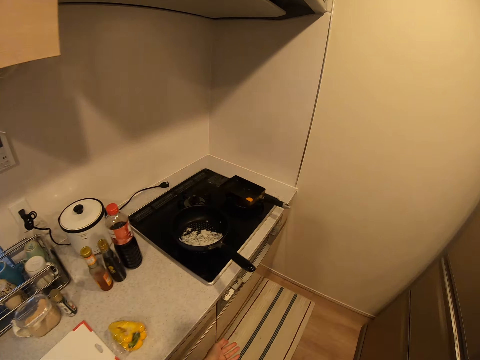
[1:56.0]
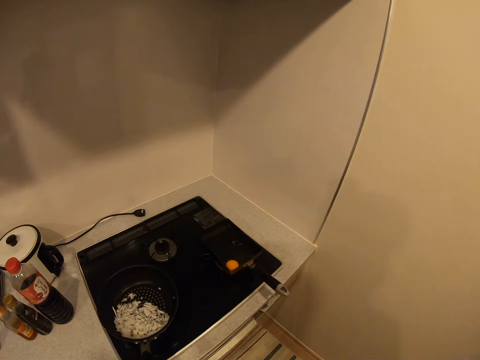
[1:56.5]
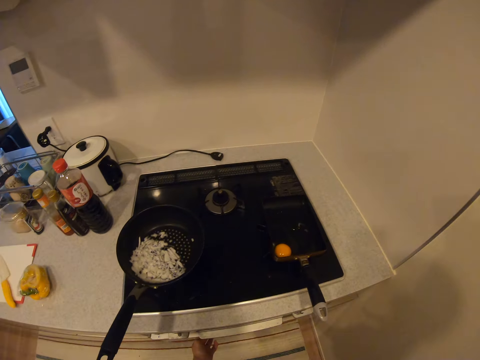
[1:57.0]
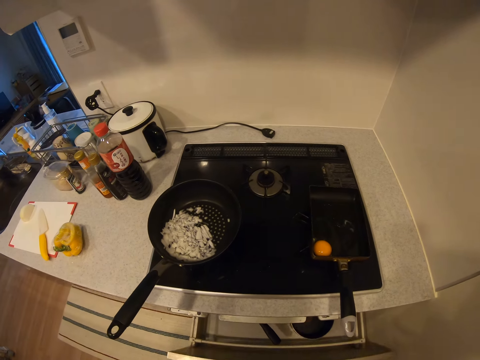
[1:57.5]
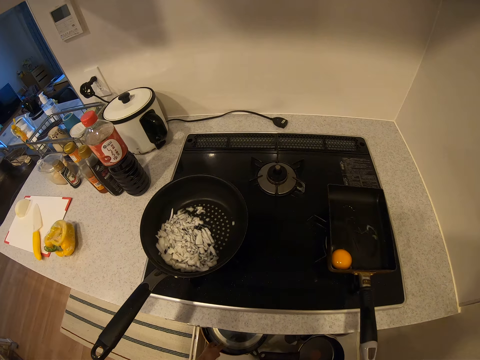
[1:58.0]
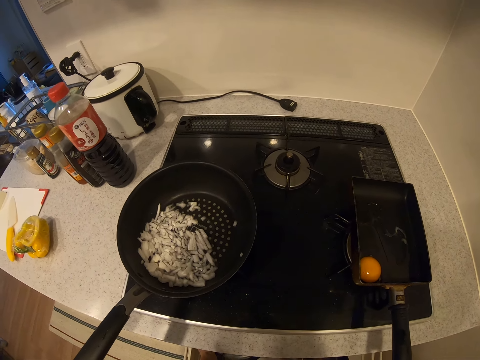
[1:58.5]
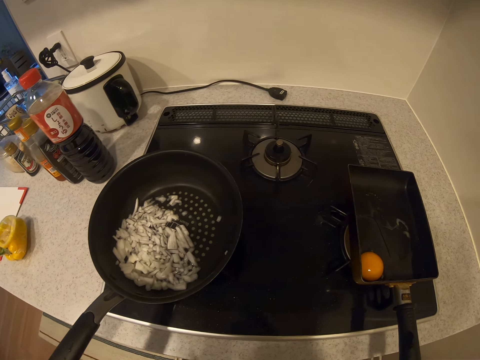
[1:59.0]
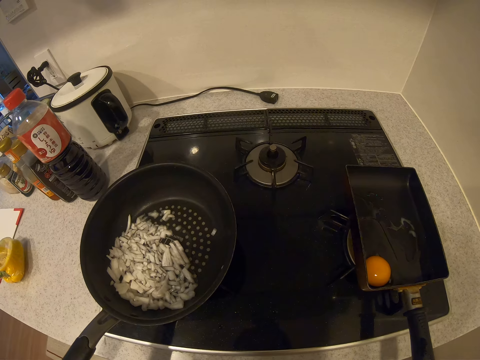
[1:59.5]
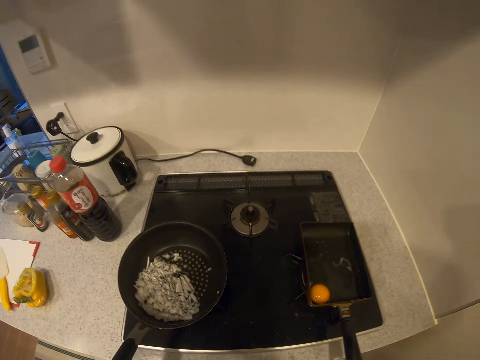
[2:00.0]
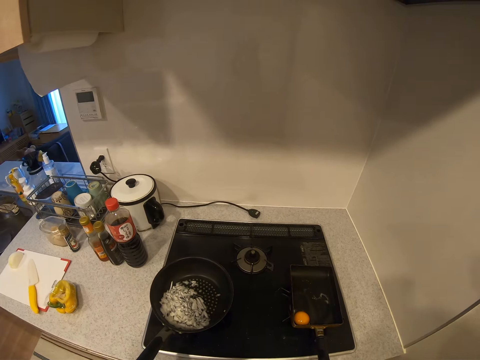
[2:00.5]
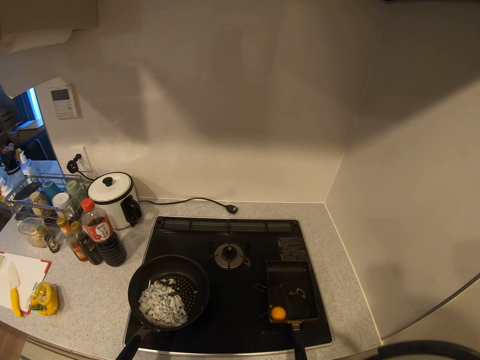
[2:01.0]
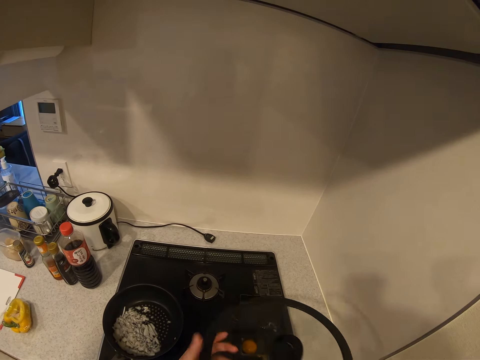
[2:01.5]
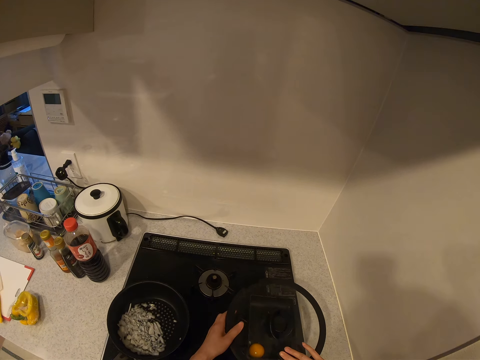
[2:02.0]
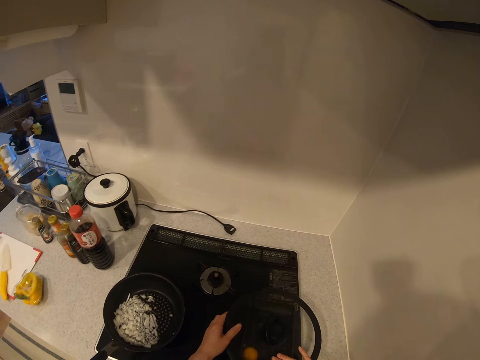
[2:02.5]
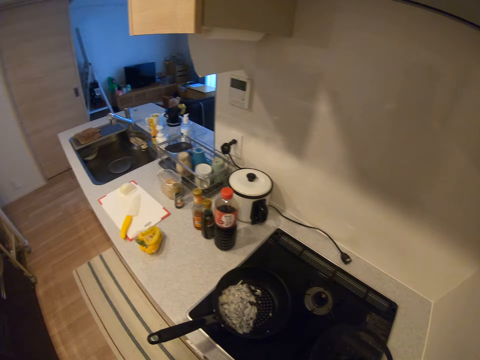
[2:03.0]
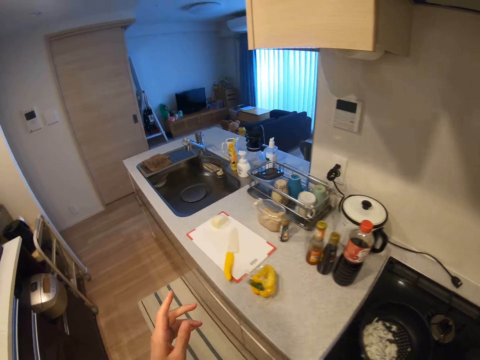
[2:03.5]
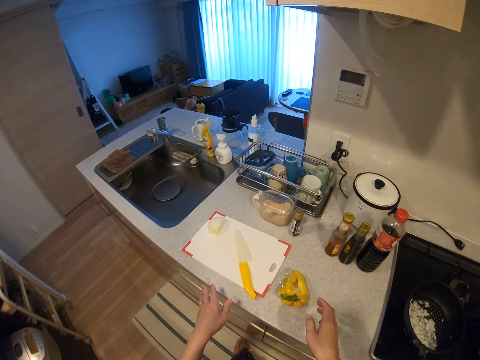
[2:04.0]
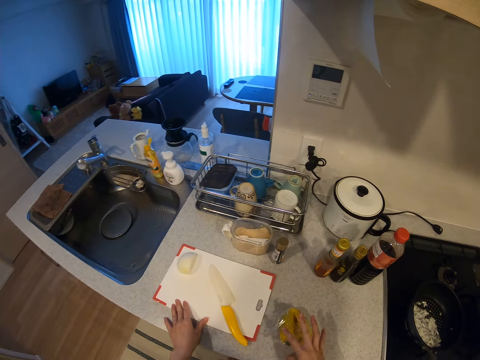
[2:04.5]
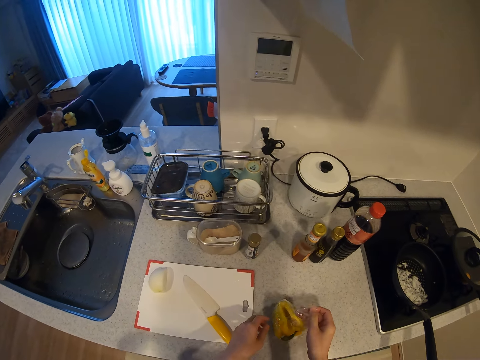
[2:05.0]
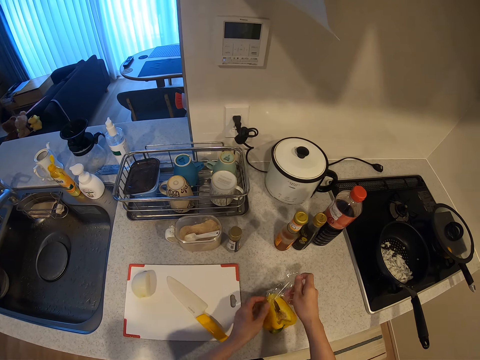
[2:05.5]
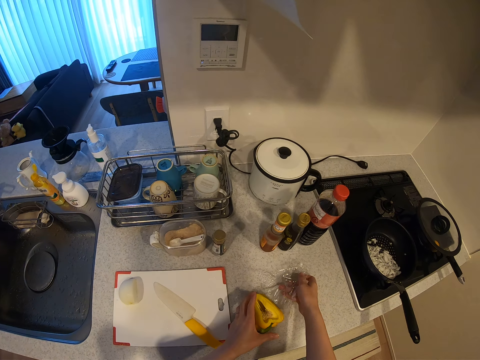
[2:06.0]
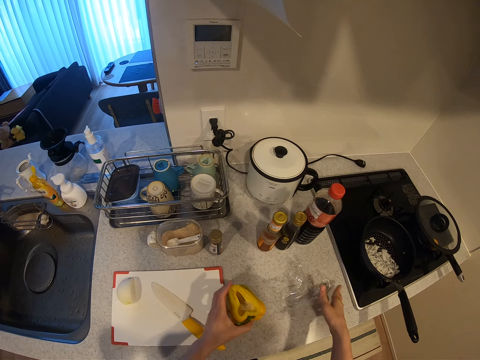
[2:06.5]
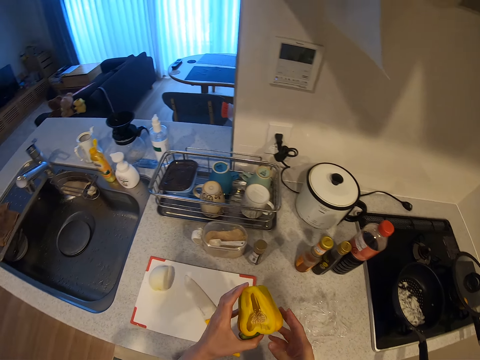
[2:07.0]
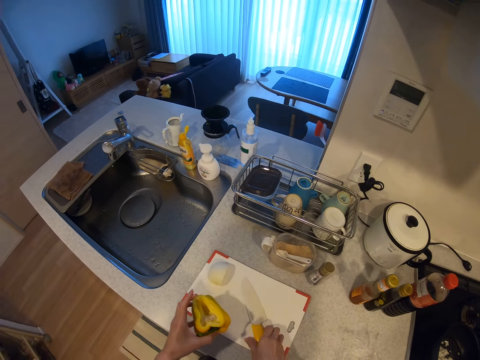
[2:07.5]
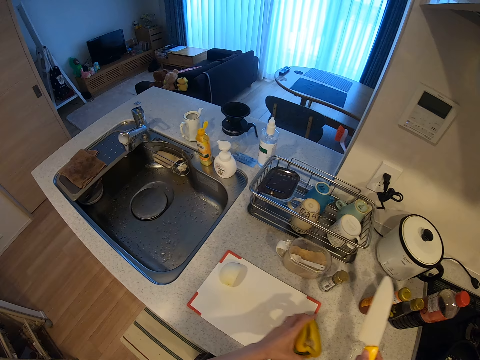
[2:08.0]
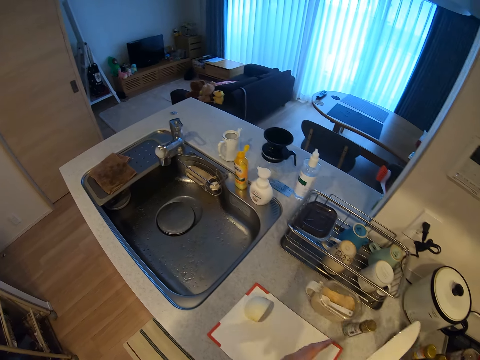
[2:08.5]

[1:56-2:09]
The camera wearer opens a kitchen drawer. She dips her hand inside the kitchen drawer. She lifts up a glass cover. She drops the glass cover on the pot on the cooker. She moves from the cooker to the chopping board. She places her right hand on a bell pepper. She places her left hand on the chopping board. She removes a nylon from the bell pepper. She lifts up the bell pepper from the kitchen worktop. She picks up the knife from the chopping board with her right hand. She drops the bell pepper on the kitchen worktop.

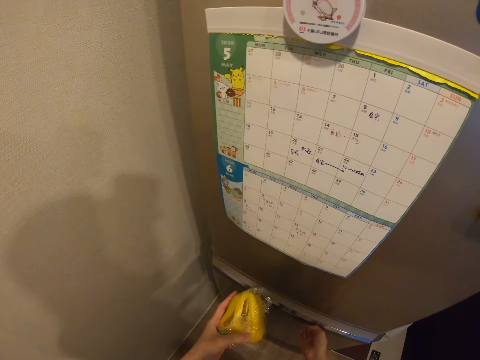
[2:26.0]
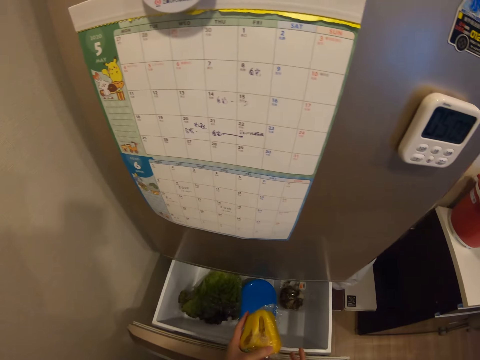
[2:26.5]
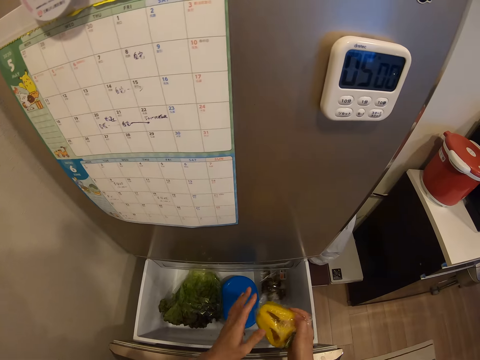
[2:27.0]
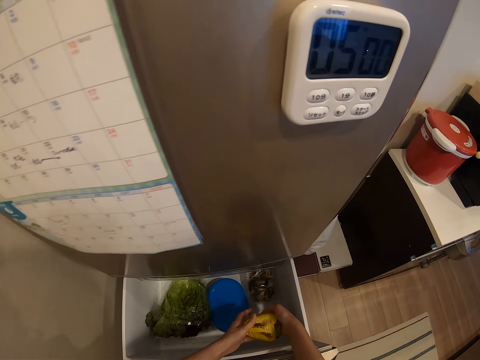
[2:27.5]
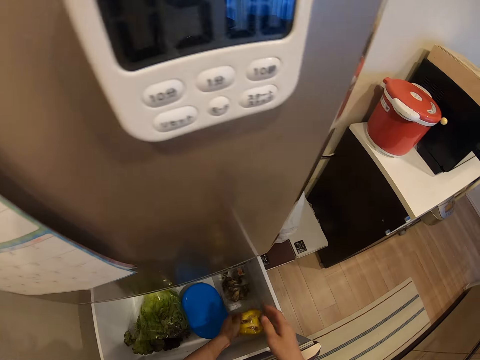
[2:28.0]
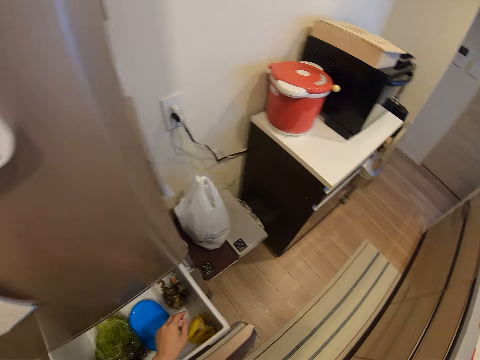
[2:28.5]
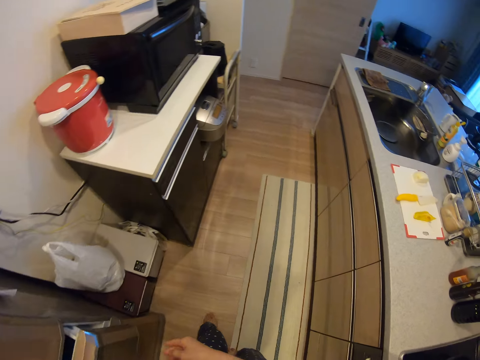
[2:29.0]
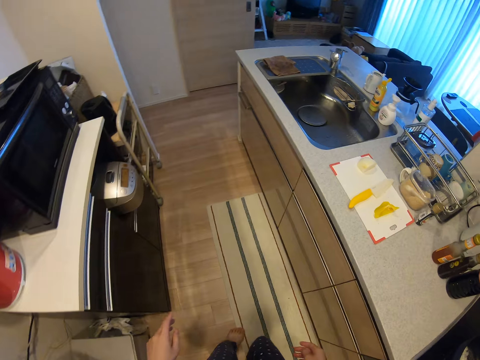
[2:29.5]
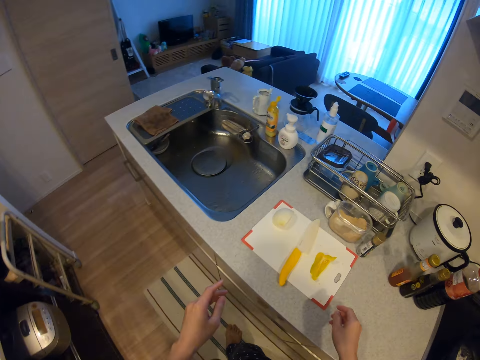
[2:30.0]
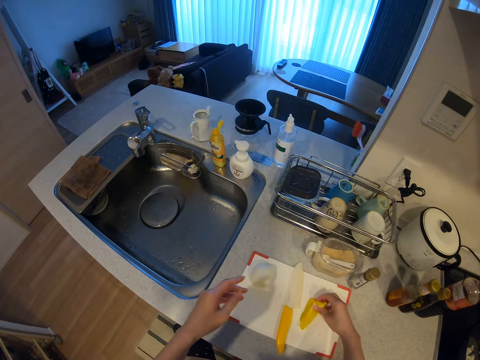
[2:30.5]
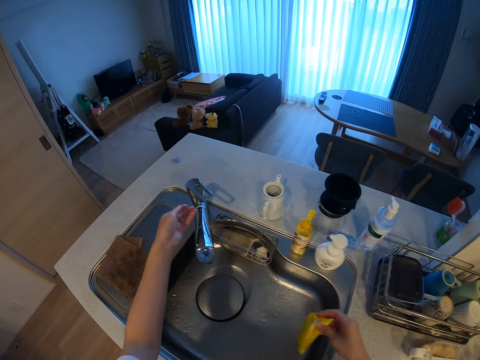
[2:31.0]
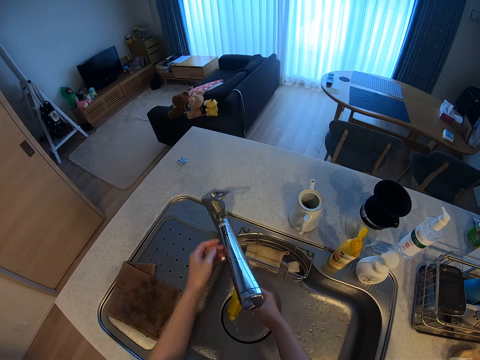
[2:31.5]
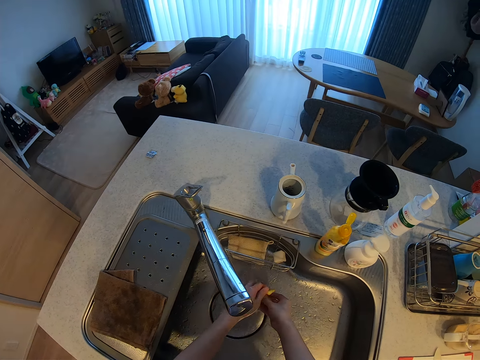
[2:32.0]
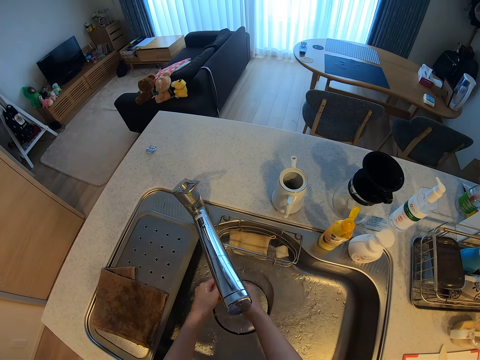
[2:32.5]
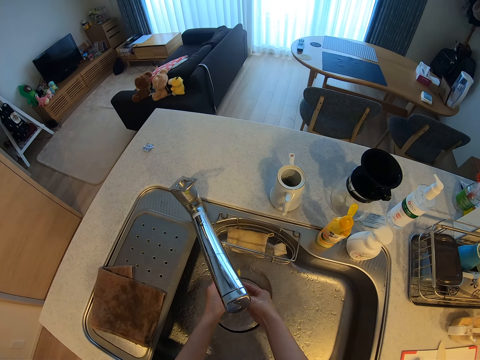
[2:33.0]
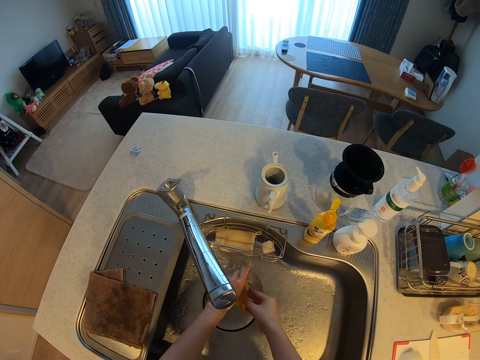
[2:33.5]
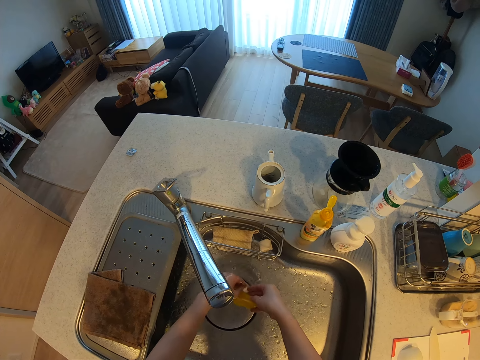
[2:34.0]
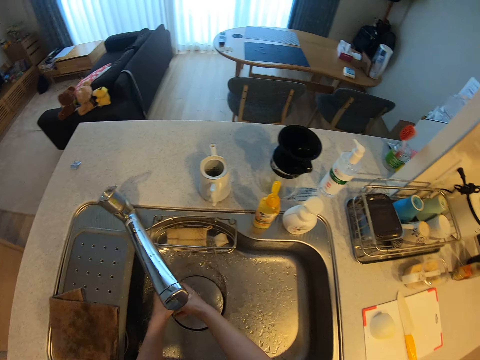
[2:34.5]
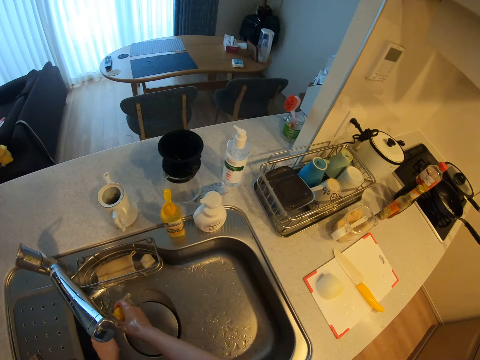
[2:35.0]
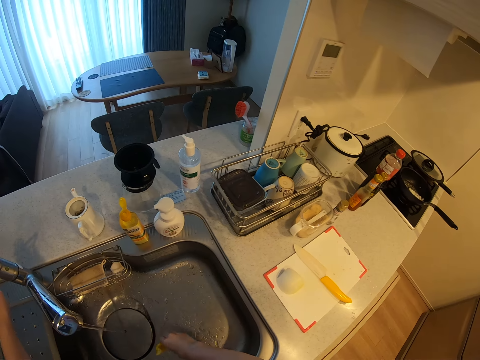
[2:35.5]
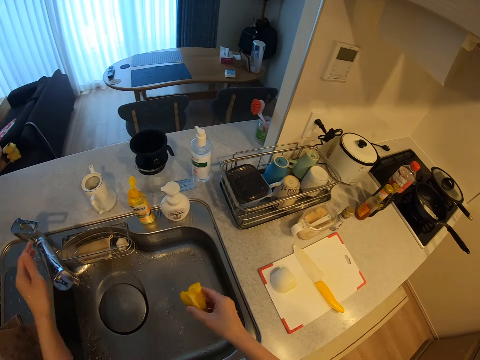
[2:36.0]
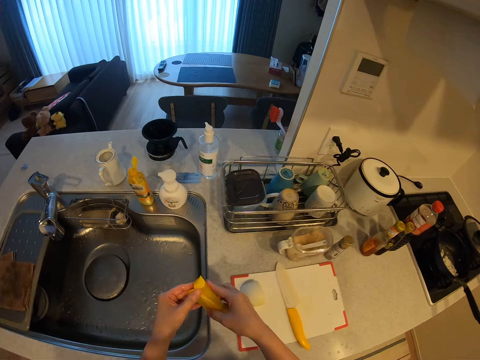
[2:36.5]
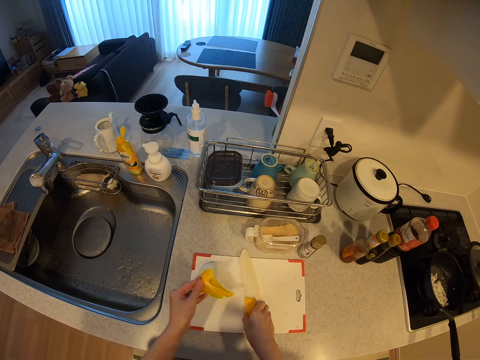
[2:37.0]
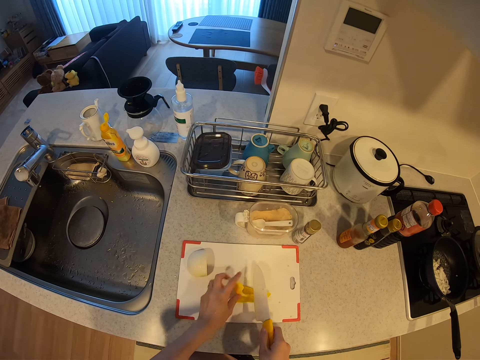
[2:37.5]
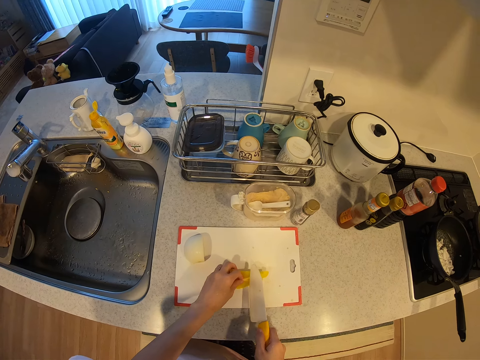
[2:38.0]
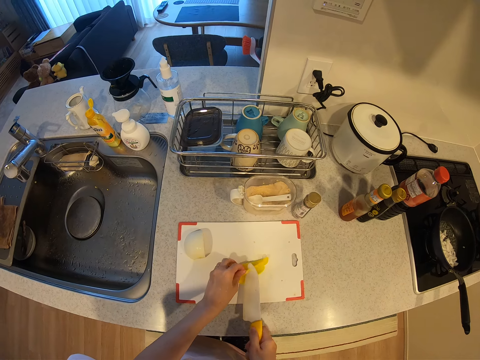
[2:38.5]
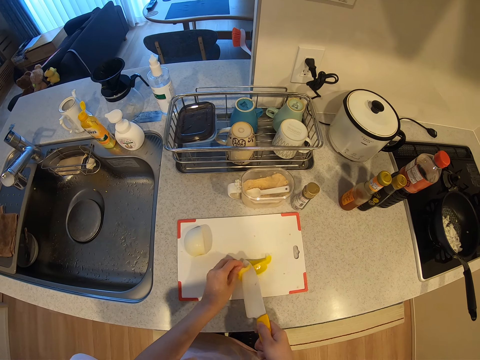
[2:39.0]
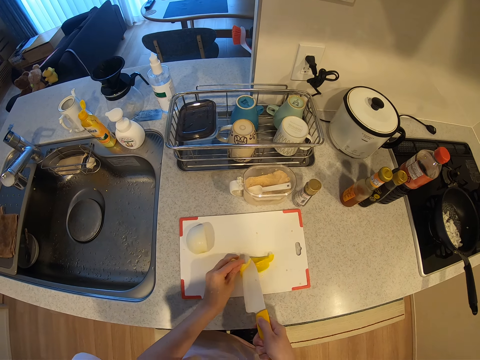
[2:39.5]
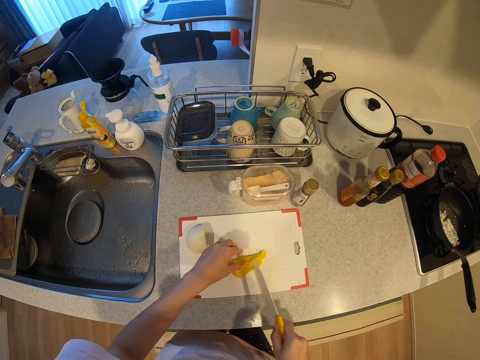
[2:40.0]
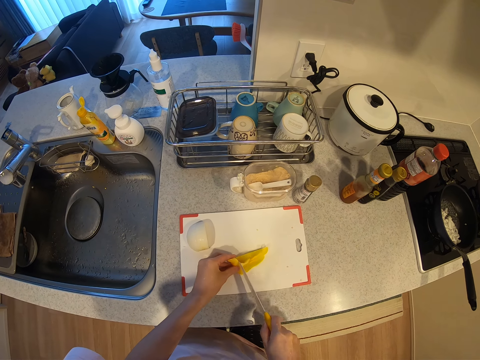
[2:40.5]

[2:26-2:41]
The camera wearer opens the refrigerator drawer. She drops the bell pepper in the refrigerator drawer. She closes the refrigerator drawer. She moves towards the chopping board on the kitchen worktop. She picks up the bell pepper piece from the chopping board. She turns on the tap with her left hand. She washes the bell pepper piece under running water in the kitchen sink. She turns off the tap with her left hand. She moves the bell pepper from her right hand to her left hand. She picks up the knife with her right hand. She drops the bell pepper piece on the chopping board. She trims the bell pepper piece with the knife.
